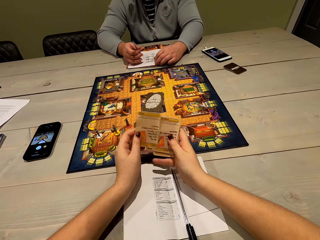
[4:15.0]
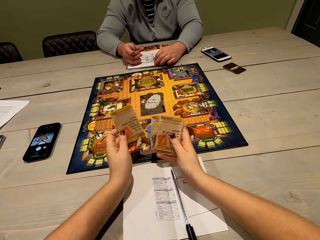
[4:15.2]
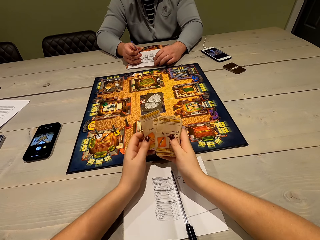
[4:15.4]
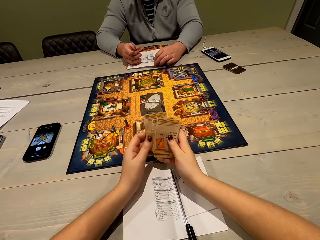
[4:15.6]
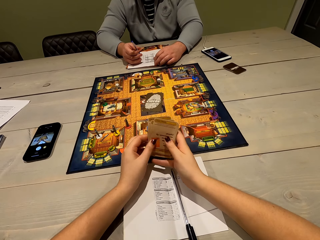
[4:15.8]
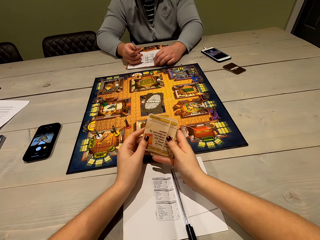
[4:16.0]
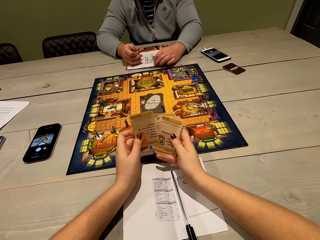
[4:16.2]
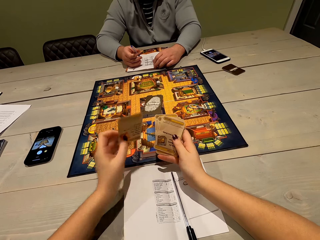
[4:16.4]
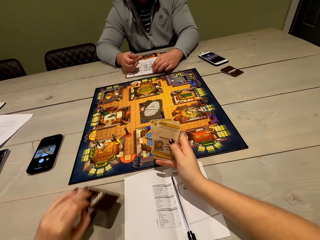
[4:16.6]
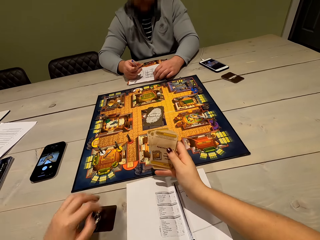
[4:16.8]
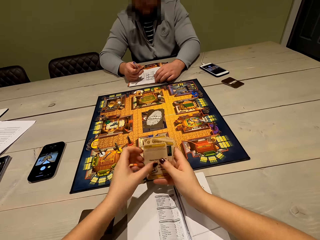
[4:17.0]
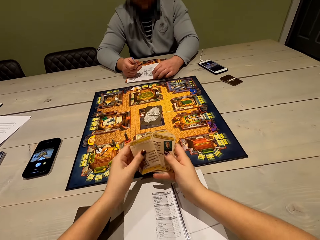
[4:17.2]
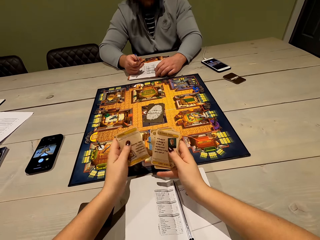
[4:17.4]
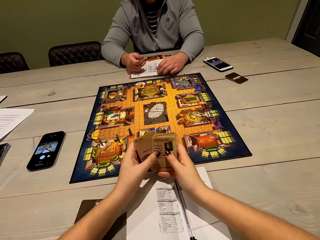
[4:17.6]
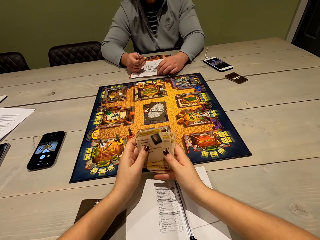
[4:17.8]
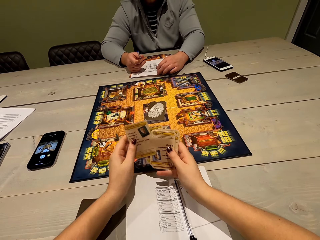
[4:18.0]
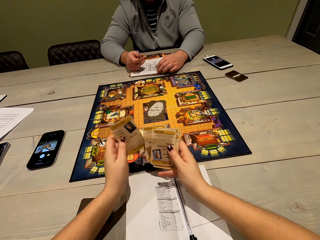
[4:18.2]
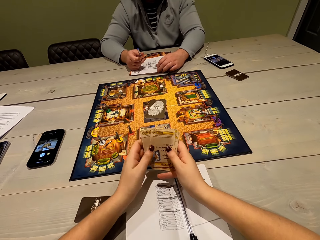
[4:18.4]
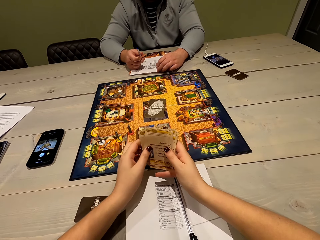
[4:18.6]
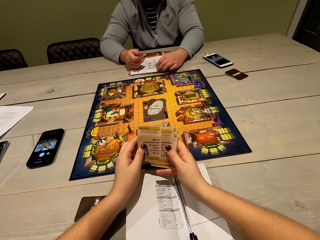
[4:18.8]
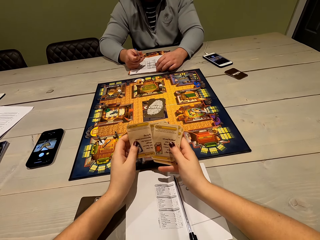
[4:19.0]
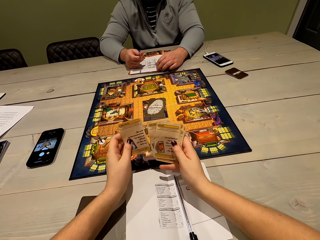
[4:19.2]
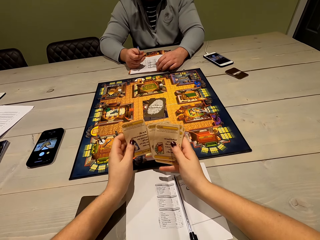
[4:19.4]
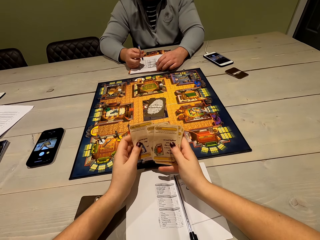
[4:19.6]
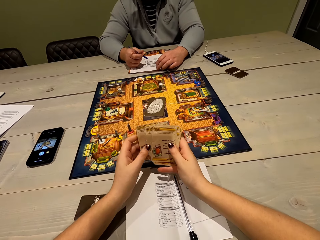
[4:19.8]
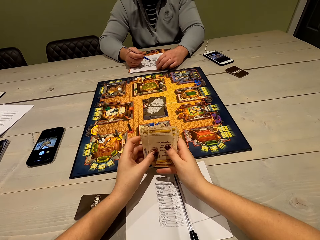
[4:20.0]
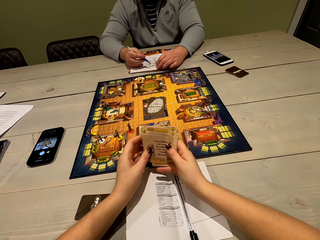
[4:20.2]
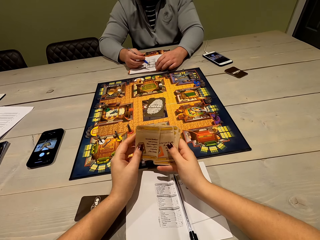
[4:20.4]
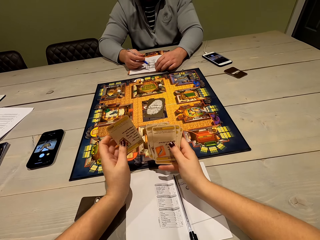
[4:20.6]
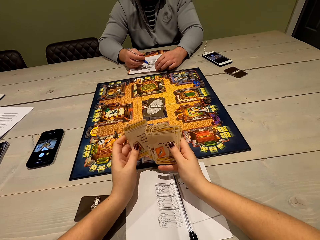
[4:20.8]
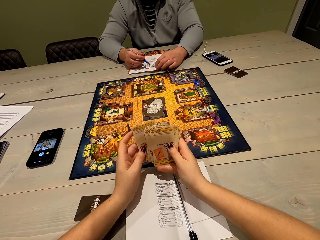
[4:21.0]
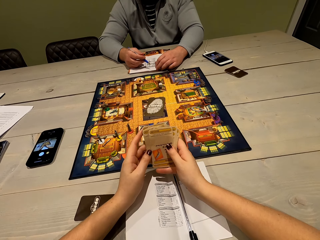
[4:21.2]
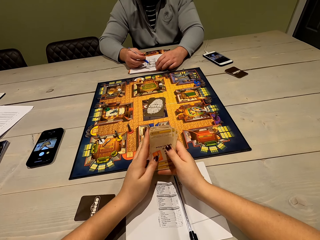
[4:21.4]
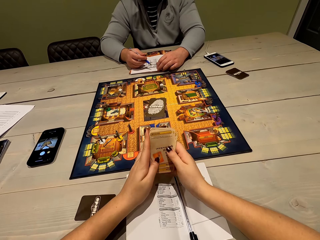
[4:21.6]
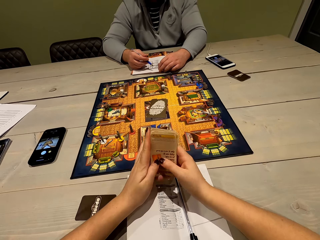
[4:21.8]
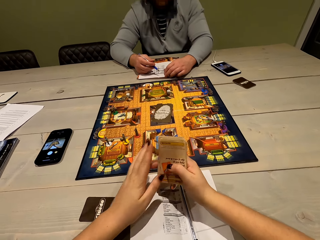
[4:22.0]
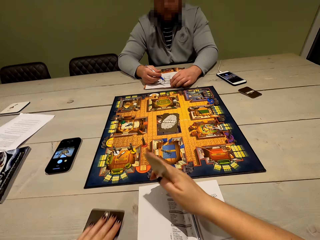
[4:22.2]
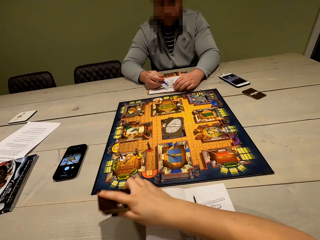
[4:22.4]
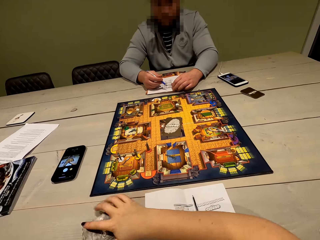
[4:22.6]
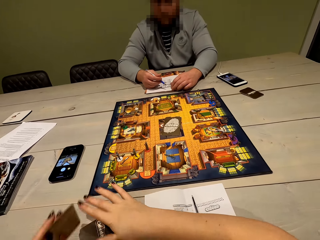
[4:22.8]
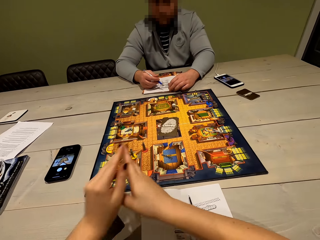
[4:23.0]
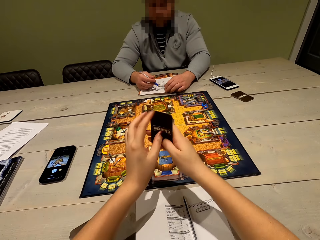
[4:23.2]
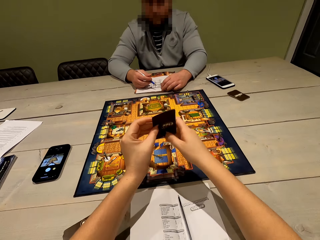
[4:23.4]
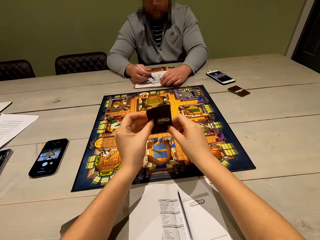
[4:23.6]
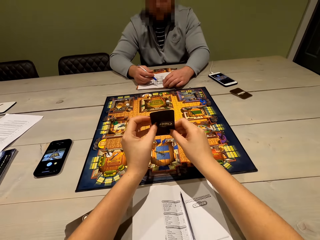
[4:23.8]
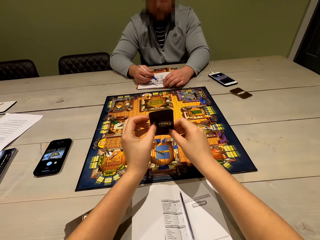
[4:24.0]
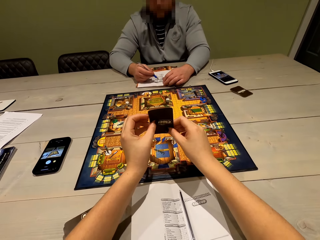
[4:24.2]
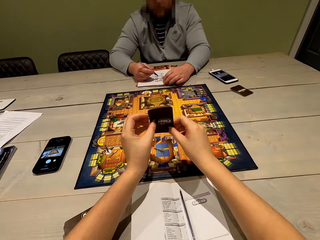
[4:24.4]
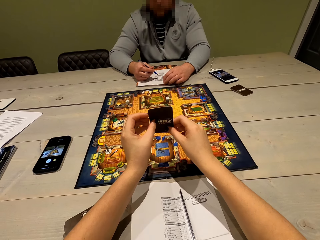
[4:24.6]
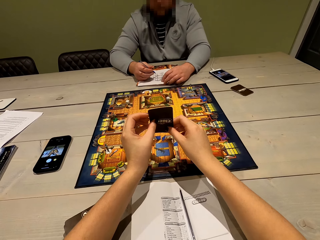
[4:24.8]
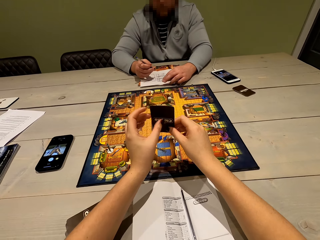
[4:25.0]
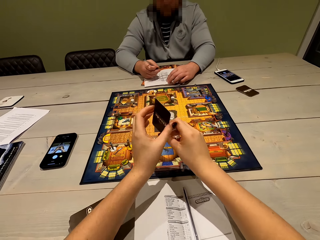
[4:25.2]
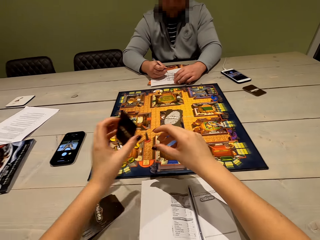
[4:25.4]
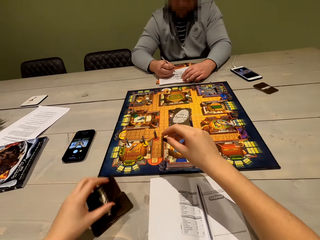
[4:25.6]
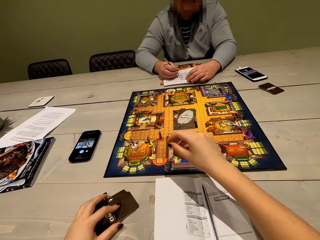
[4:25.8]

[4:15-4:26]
The camera wearer places the playing card on the table. They shuffle the playing card. They pull the playing card on the table. They lift the playing card. They look at the playing card. They show a man the card.

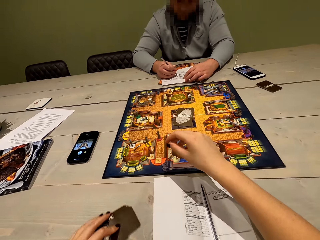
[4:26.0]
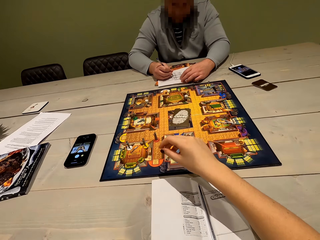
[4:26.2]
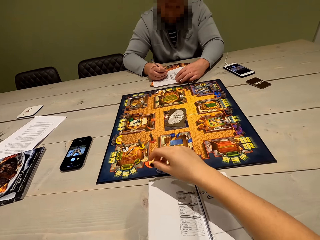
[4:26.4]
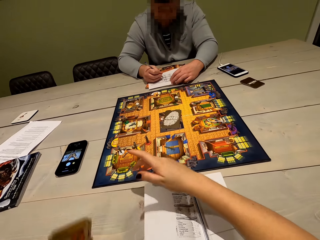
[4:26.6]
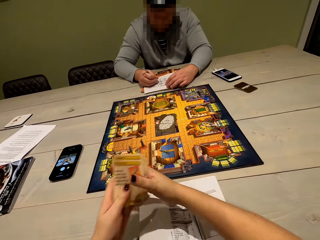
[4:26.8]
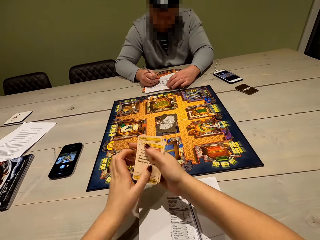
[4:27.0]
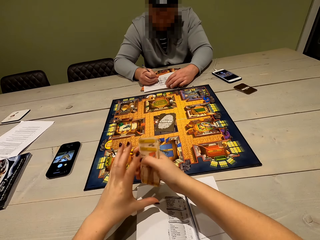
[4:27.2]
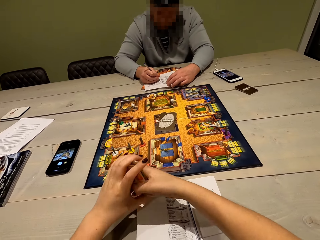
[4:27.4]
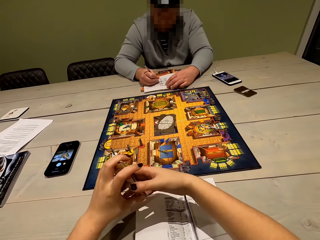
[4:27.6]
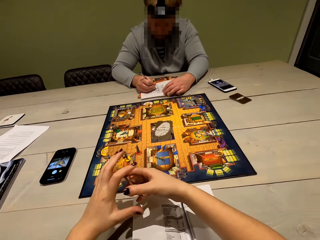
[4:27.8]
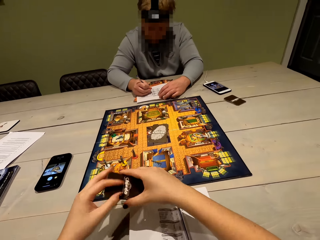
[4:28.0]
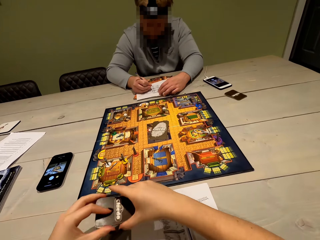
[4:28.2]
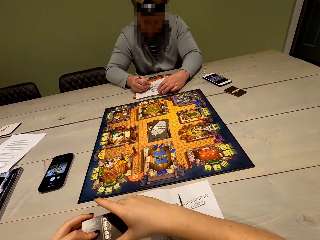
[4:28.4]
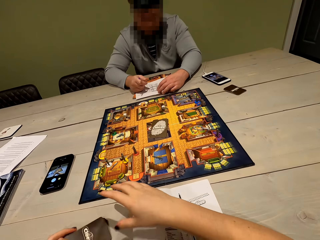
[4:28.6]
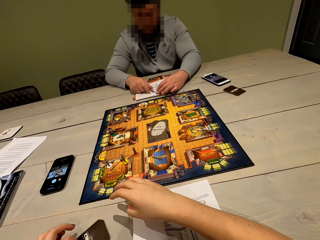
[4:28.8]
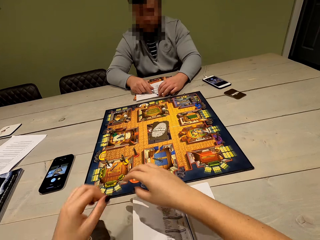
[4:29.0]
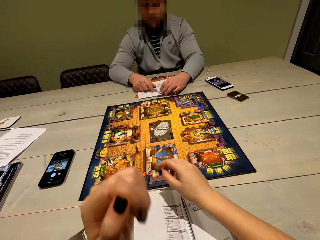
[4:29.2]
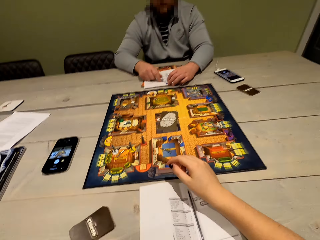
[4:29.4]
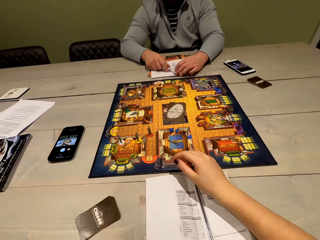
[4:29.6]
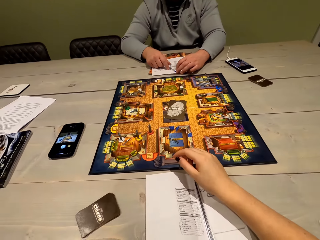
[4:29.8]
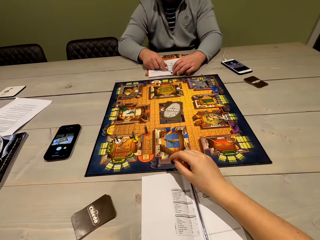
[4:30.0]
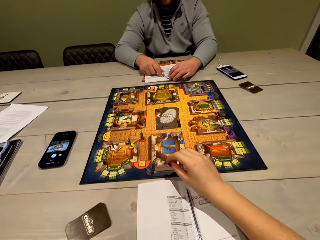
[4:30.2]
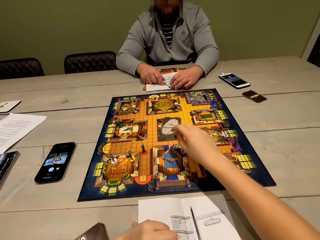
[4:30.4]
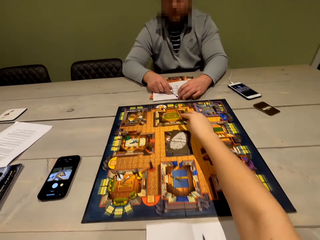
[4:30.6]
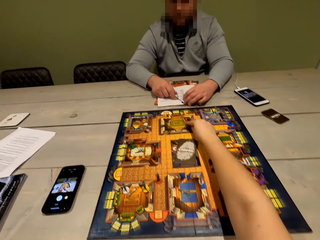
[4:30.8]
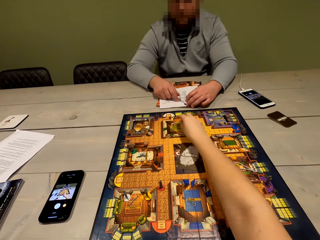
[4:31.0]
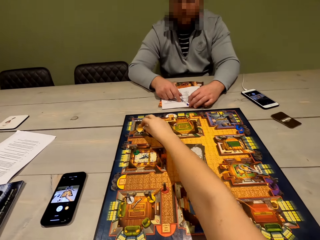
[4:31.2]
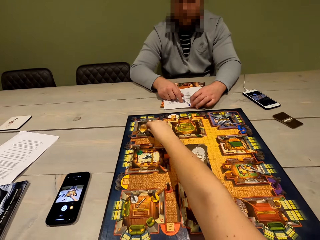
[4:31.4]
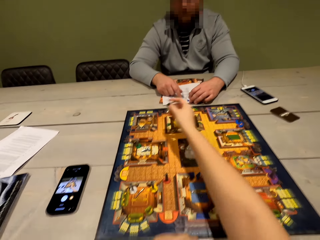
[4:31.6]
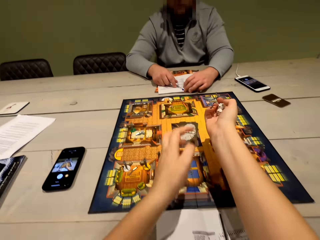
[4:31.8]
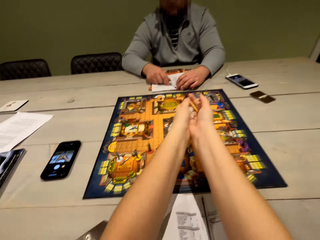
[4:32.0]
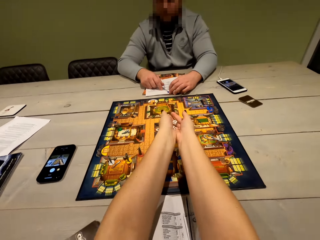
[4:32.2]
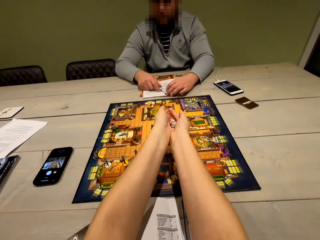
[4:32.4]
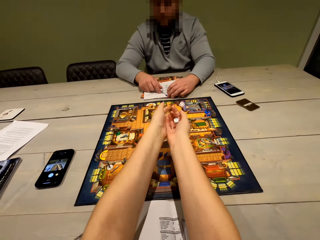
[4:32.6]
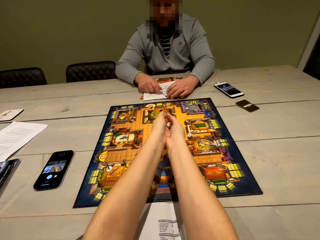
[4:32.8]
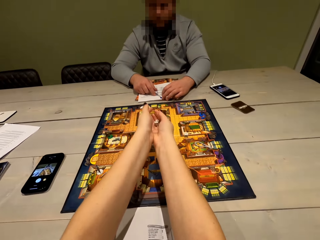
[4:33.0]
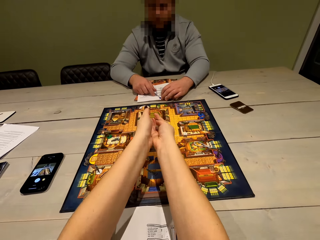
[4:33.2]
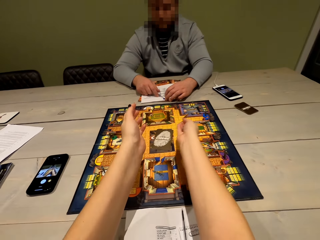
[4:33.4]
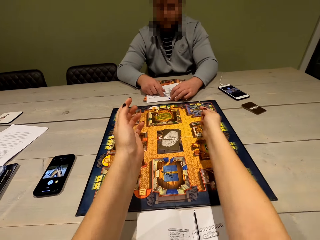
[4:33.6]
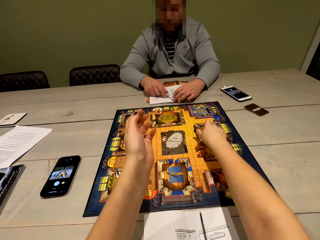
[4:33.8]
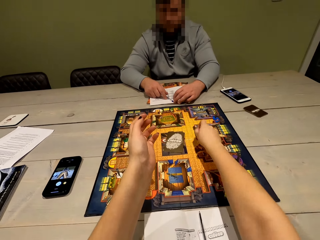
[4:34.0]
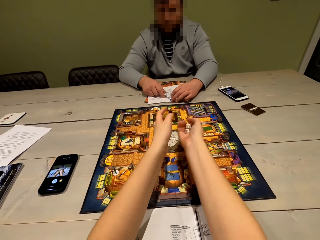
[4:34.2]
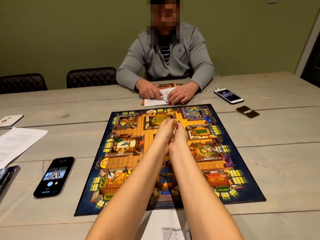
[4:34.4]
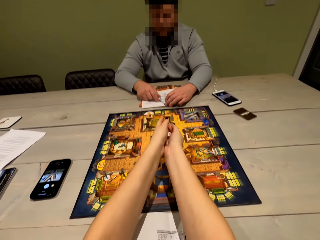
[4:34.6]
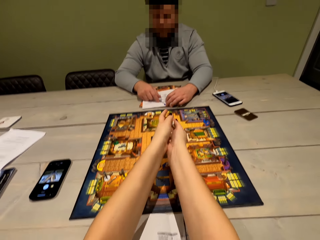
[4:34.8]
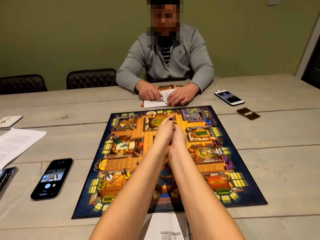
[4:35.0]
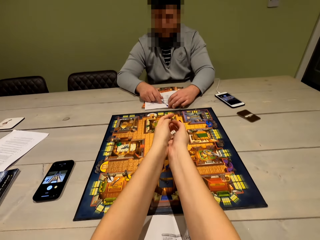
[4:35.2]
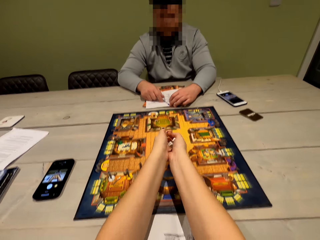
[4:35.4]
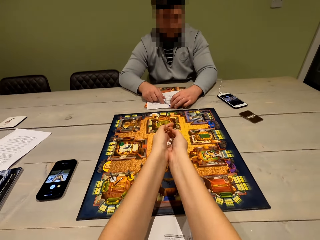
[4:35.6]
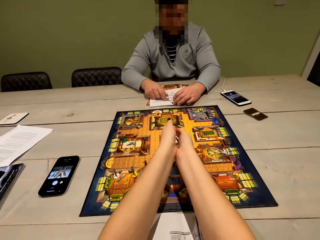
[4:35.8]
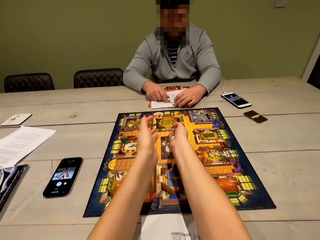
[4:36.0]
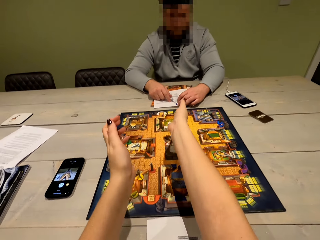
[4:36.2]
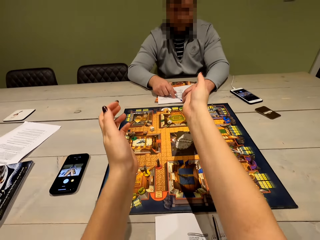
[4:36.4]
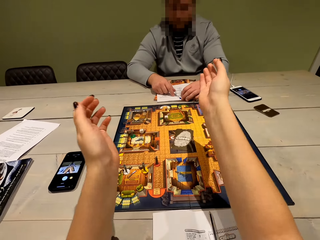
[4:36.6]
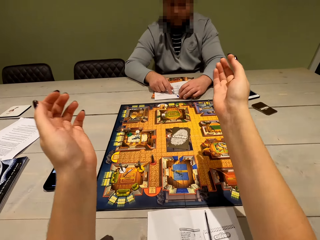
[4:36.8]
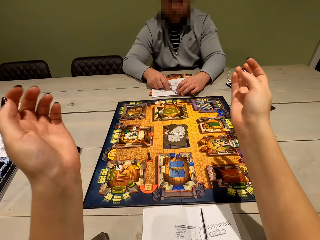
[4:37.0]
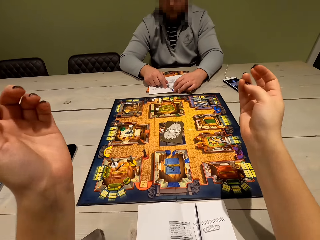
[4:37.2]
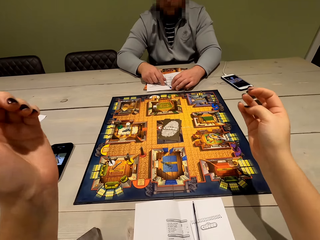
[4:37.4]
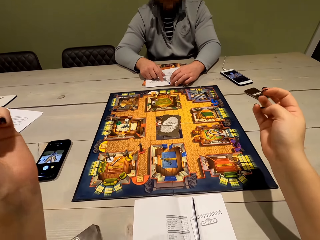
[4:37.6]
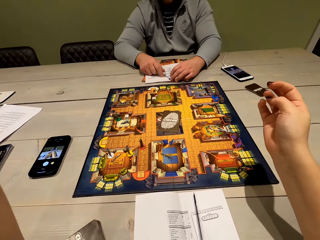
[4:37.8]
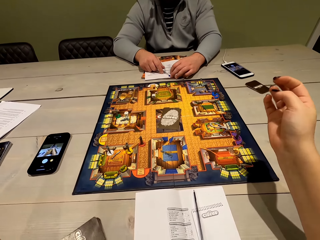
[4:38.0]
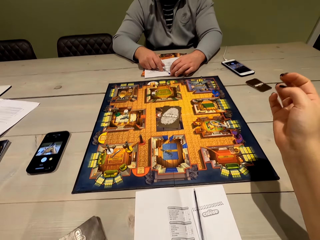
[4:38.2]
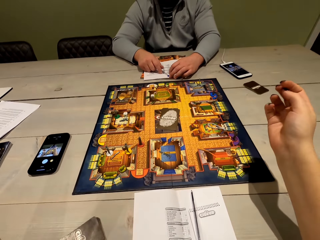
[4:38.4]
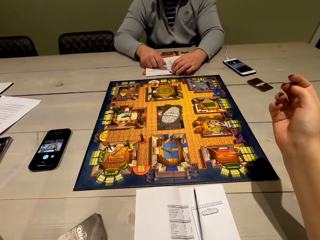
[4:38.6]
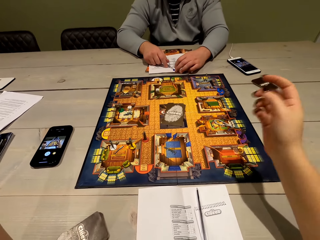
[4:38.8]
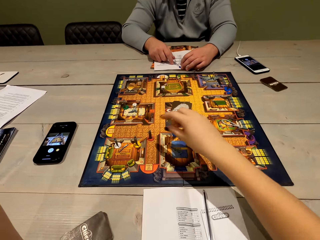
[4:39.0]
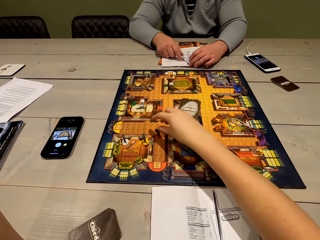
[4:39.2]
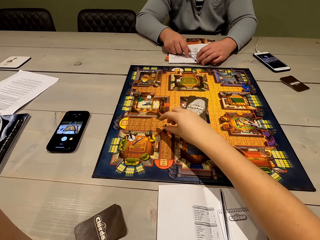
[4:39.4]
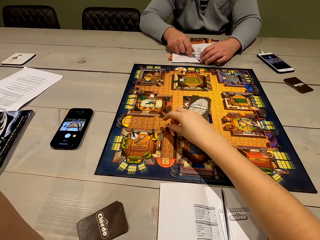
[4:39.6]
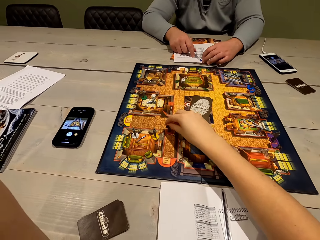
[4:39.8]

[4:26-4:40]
The camera wearer places the playing card on the table. They lift the playing card. They lift it again. A man writes on the paper. The camera wearer shuffles the playing card. They move both hands. They place the playing card on the table. They lift the left hand. They look at the board. They move the right hand. They move the poker chips on the board. They lift the dice. They shake the dice. They drop the dice on the board. They pick up the dice. They shake the dice. They drop the dice on the board. They pull back both hands. They look at the board. They move the right hand.
